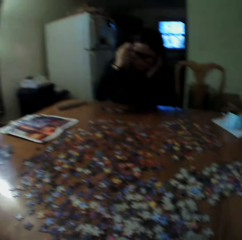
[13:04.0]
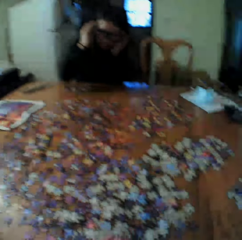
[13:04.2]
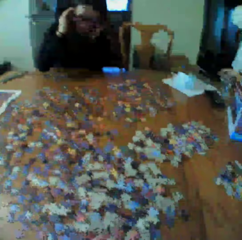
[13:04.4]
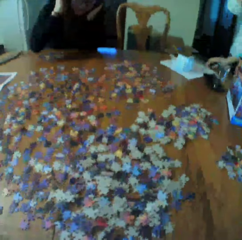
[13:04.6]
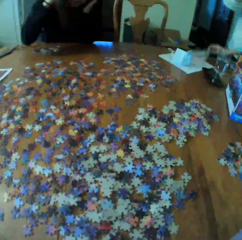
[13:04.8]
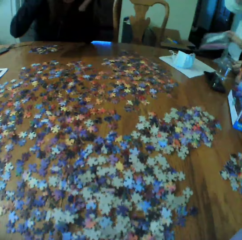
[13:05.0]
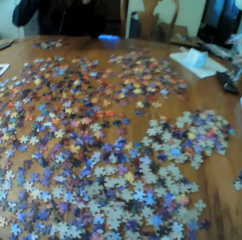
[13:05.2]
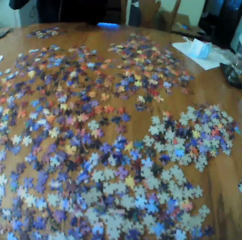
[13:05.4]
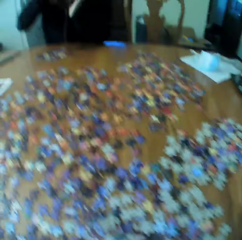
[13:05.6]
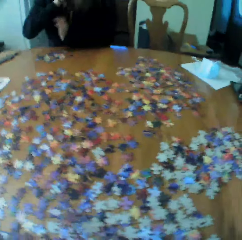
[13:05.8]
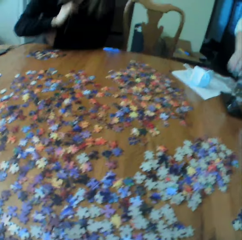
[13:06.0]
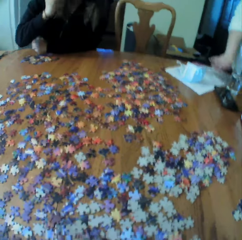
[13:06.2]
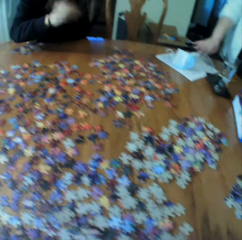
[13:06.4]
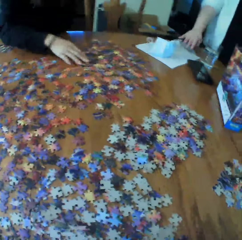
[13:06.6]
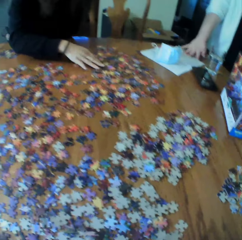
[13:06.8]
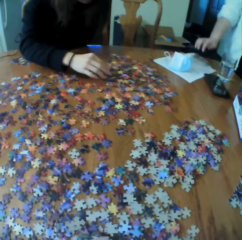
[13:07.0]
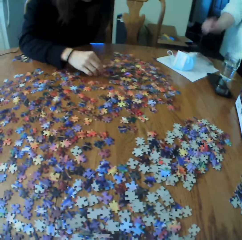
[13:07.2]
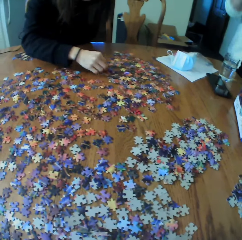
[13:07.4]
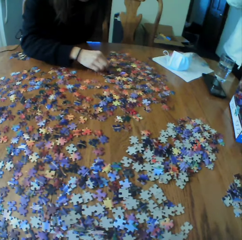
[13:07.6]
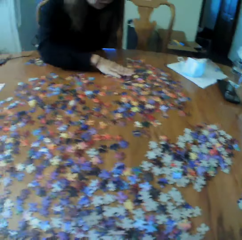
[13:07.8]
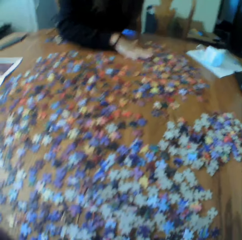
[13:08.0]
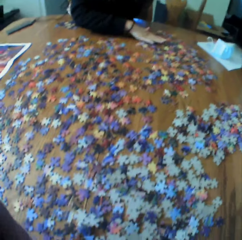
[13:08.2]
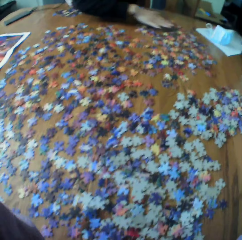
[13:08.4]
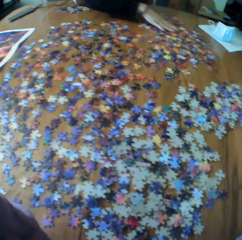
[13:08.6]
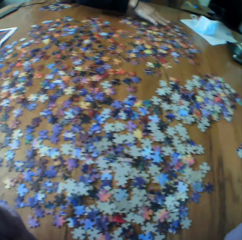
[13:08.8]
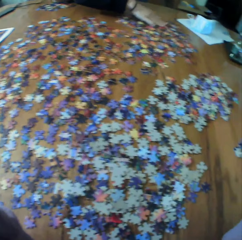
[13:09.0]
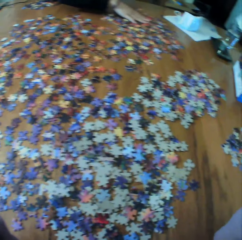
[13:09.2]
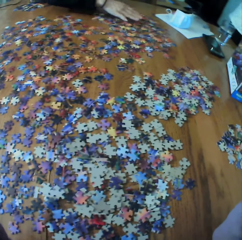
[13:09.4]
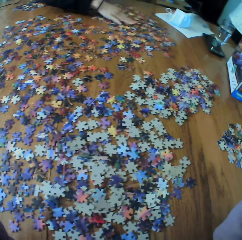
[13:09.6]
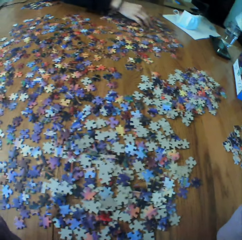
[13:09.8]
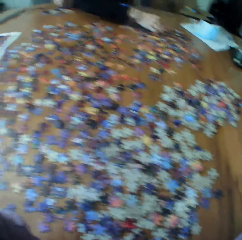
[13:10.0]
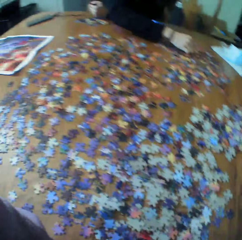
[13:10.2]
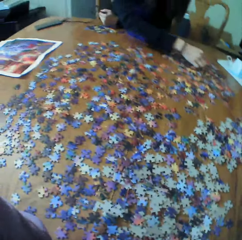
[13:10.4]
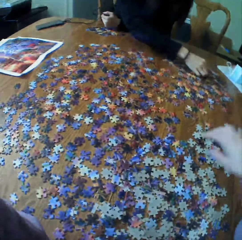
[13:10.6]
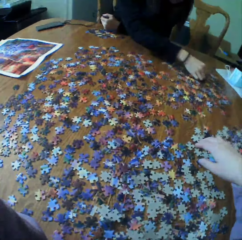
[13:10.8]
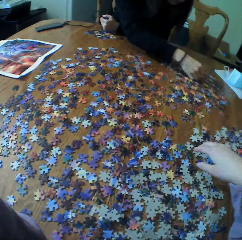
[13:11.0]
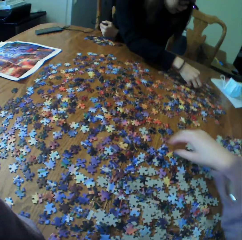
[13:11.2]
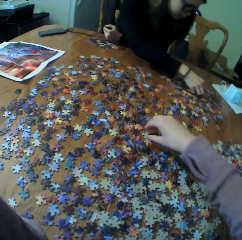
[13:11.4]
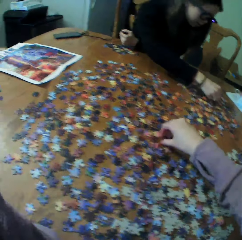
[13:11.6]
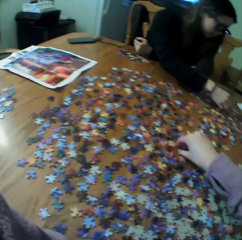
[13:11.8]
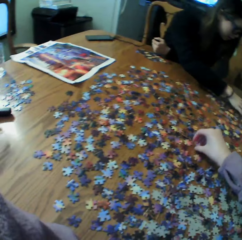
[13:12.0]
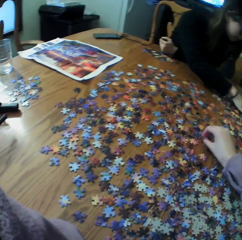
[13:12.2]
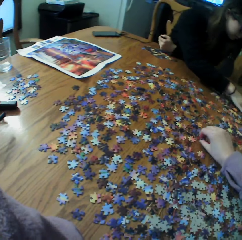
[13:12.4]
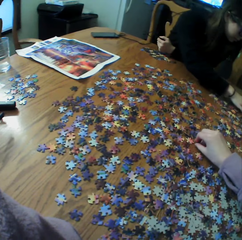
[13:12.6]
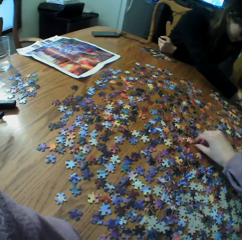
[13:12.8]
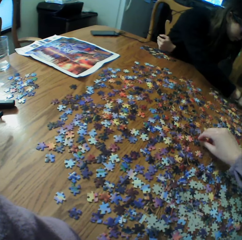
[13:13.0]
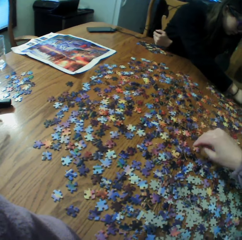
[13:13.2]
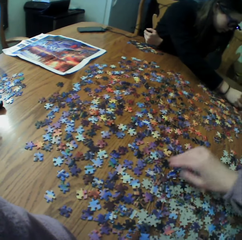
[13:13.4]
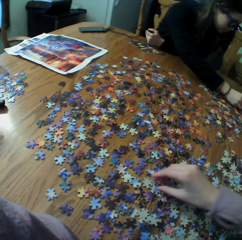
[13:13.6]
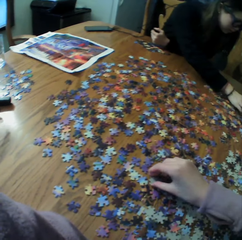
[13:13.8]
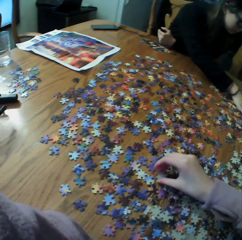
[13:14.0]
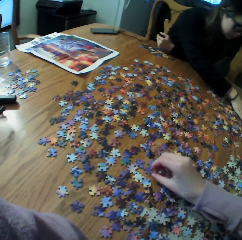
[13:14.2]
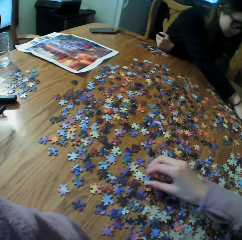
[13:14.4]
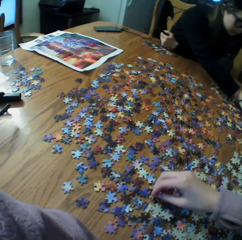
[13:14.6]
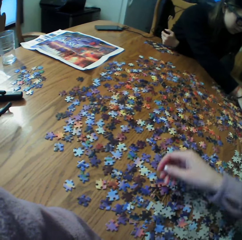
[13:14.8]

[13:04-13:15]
A woman looks for the puzzle piece.

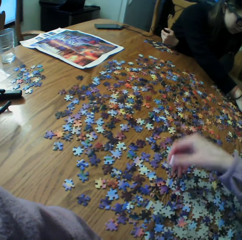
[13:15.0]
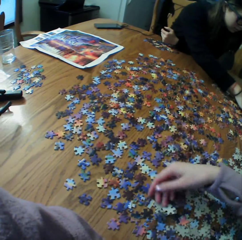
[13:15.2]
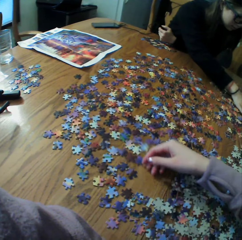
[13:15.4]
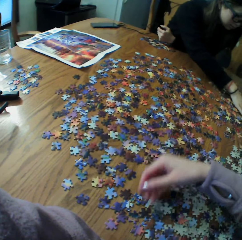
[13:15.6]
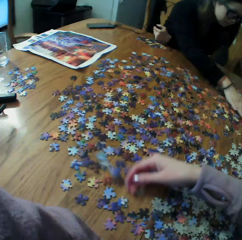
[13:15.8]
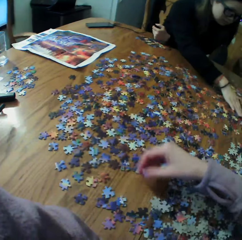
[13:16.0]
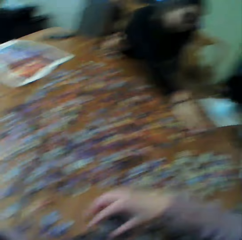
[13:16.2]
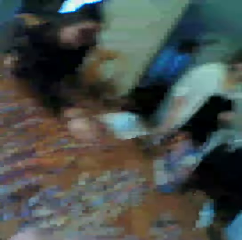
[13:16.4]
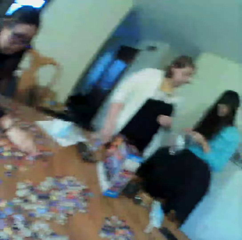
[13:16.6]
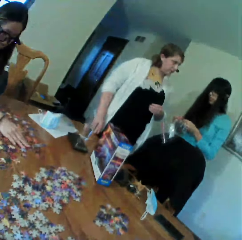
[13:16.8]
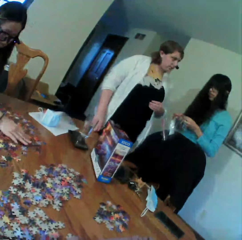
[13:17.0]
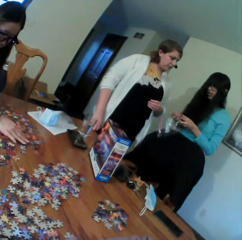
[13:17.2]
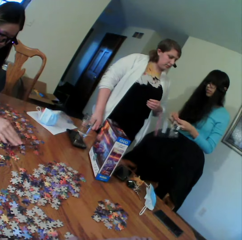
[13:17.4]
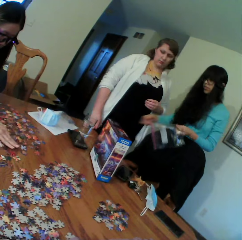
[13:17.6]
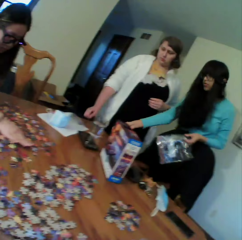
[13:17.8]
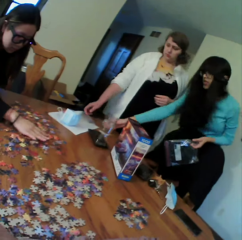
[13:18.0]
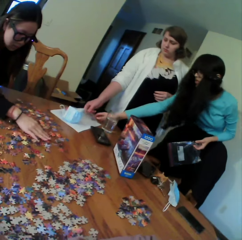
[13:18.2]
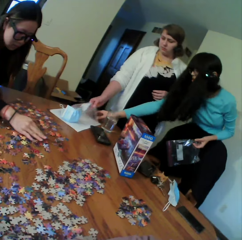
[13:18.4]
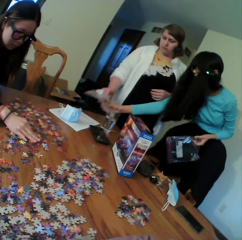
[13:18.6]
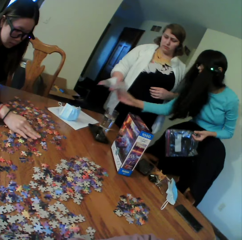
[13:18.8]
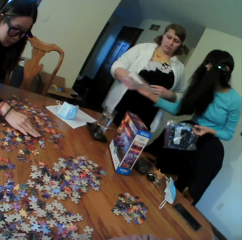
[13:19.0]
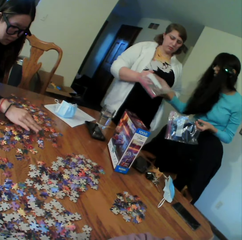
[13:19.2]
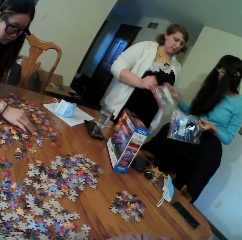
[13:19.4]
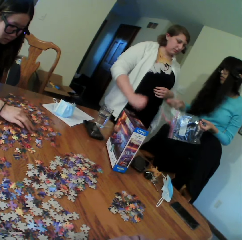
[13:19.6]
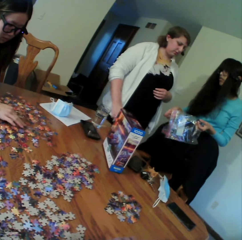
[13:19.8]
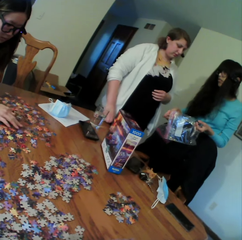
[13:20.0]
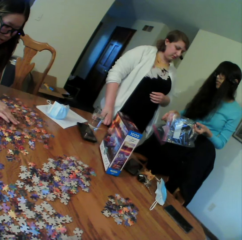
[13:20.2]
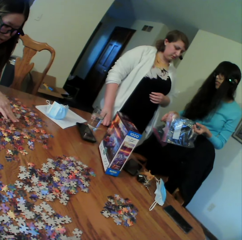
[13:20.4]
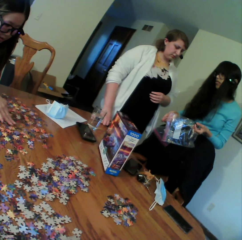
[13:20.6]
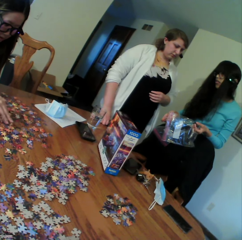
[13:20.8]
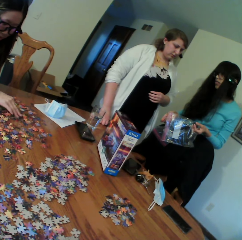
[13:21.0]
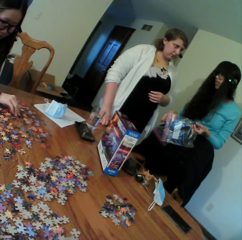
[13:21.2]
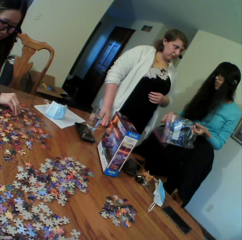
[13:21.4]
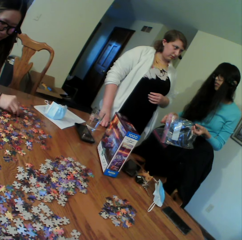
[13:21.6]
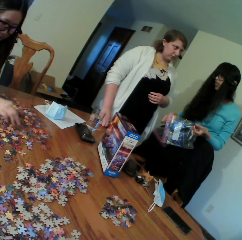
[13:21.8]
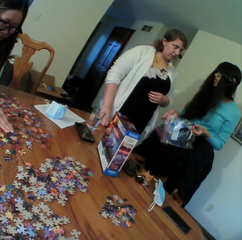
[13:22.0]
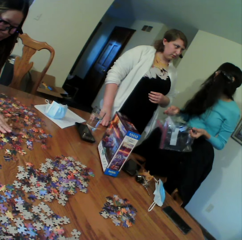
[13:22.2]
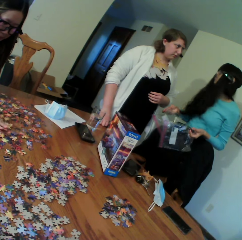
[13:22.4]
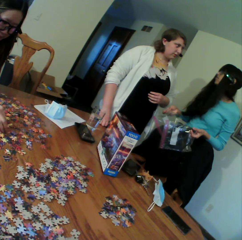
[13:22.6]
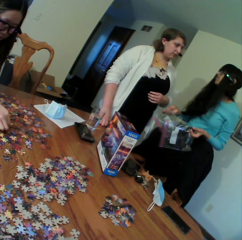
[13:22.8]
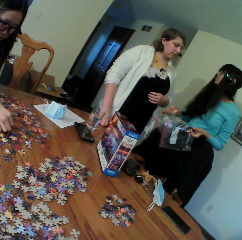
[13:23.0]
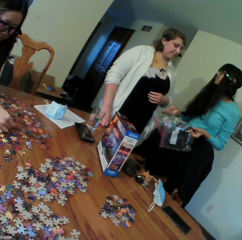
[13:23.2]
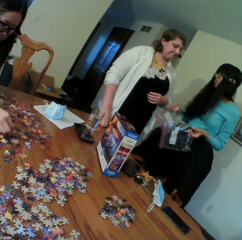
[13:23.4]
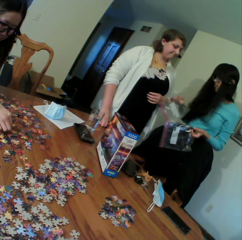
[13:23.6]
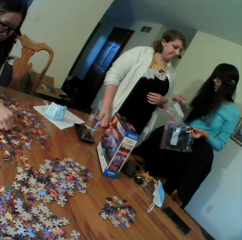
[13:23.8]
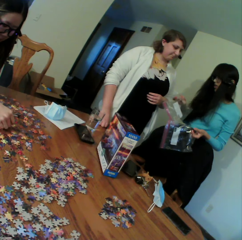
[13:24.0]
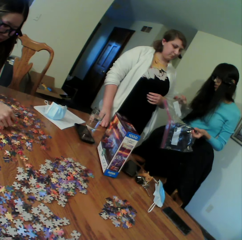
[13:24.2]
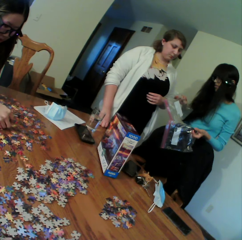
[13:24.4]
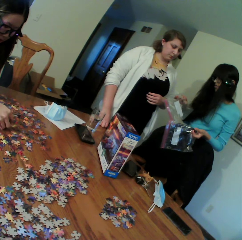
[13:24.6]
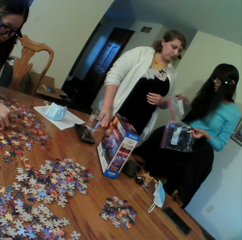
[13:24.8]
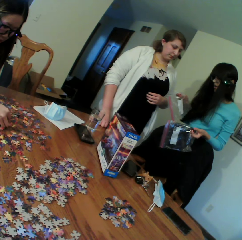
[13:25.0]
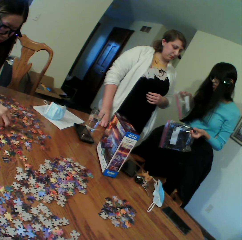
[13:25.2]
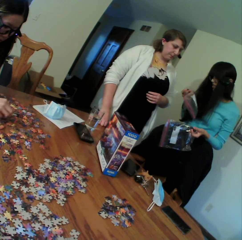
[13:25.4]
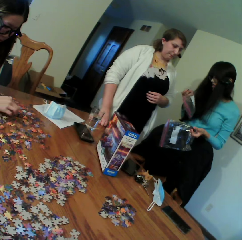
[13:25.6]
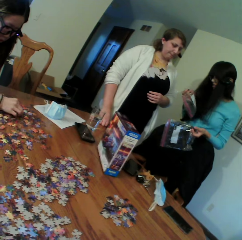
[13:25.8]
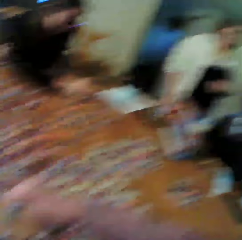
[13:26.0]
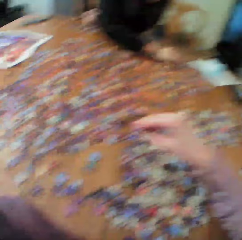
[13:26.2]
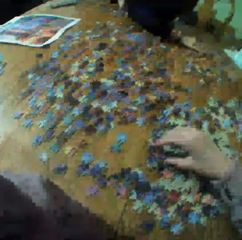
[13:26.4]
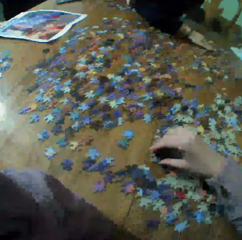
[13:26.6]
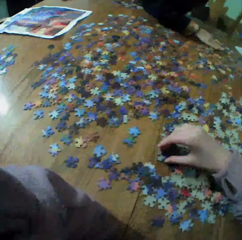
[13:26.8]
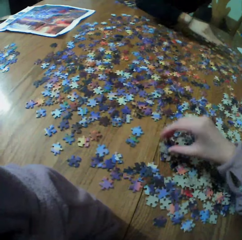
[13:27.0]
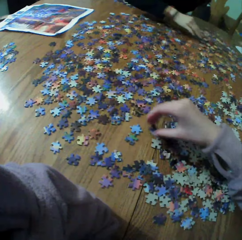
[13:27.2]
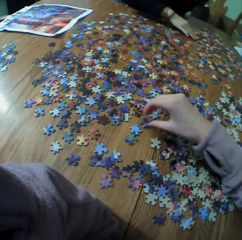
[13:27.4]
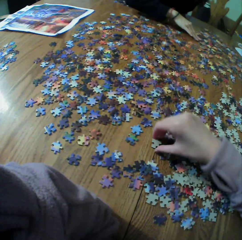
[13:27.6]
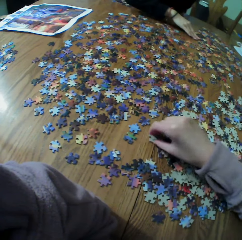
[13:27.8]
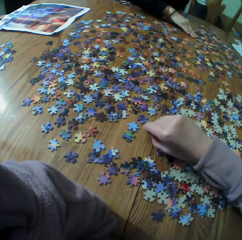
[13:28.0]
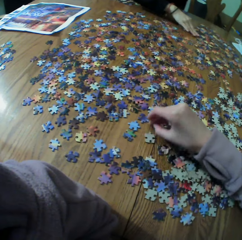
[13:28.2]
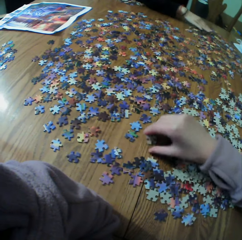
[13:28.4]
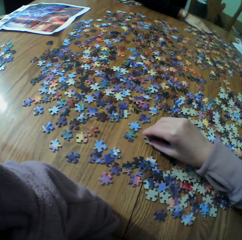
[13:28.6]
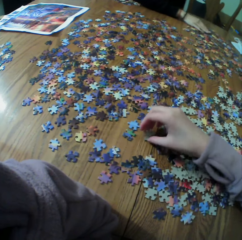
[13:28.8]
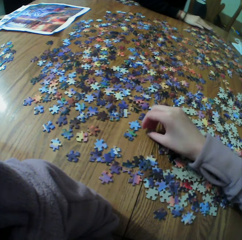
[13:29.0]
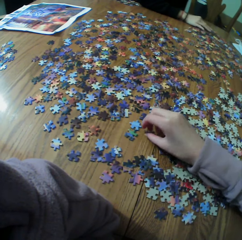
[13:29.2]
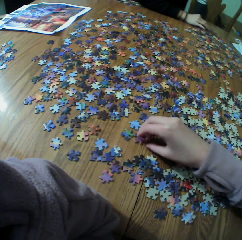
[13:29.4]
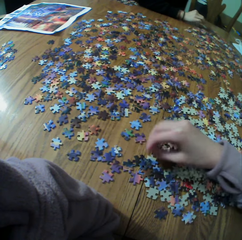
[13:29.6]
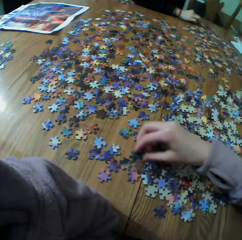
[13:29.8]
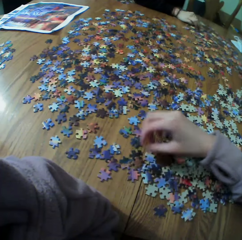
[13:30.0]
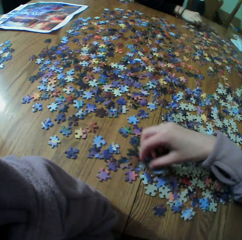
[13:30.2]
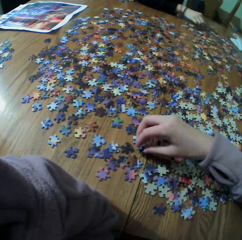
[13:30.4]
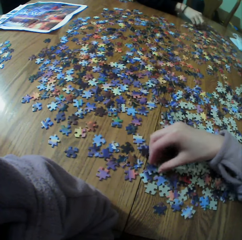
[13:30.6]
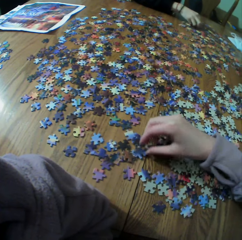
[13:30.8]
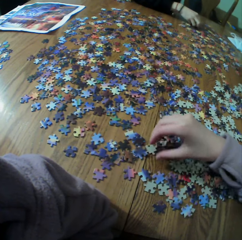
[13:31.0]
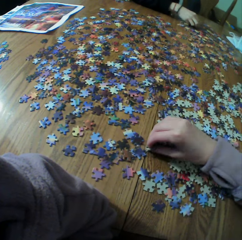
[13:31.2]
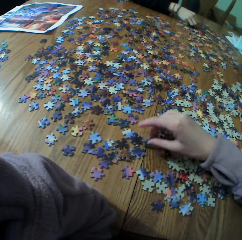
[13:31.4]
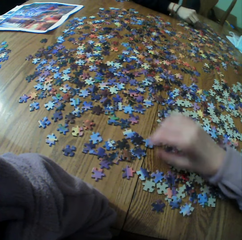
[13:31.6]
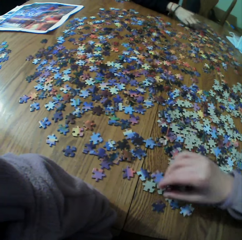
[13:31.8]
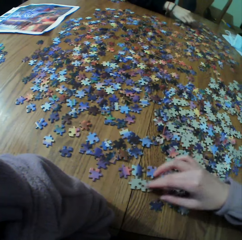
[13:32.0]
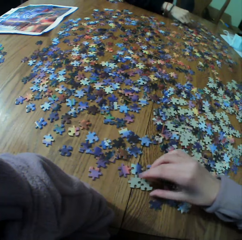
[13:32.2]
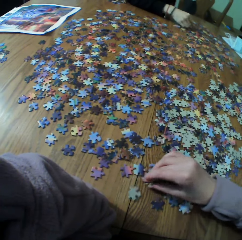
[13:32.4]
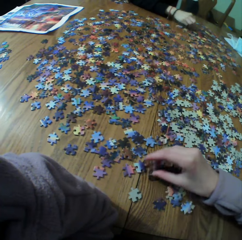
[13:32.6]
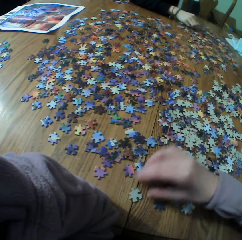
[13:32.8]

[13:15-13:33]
The camera wearer looks for puzzle pieces. A woman looks at the paper. The camera wearer looks for the puzzle pieces.
